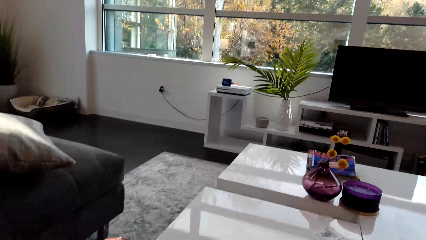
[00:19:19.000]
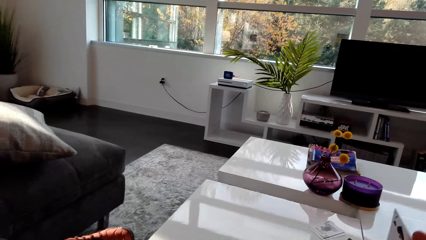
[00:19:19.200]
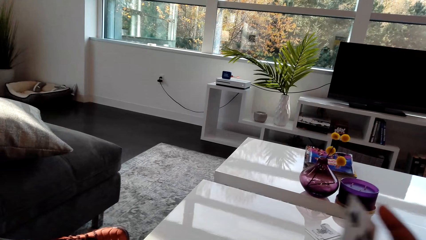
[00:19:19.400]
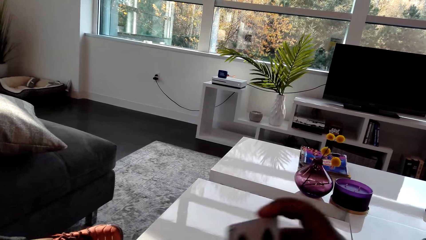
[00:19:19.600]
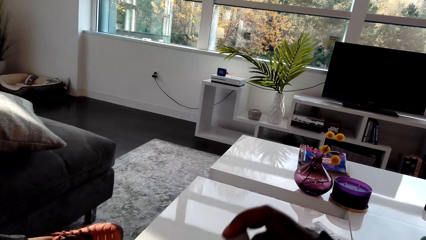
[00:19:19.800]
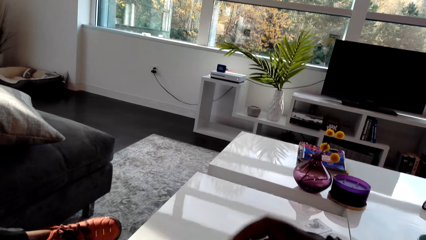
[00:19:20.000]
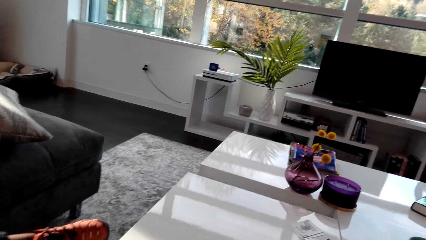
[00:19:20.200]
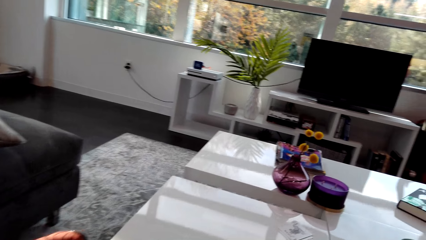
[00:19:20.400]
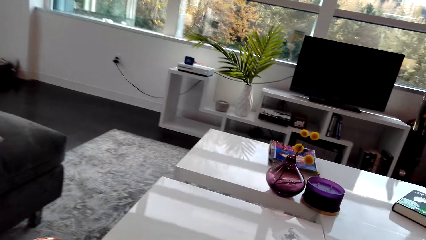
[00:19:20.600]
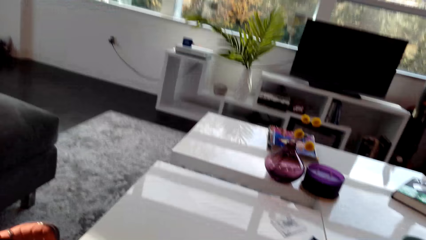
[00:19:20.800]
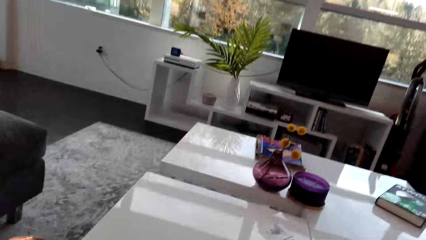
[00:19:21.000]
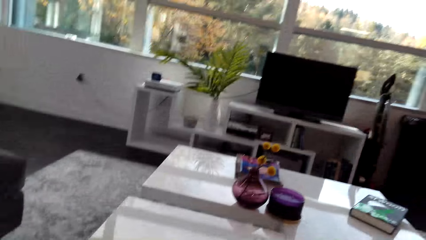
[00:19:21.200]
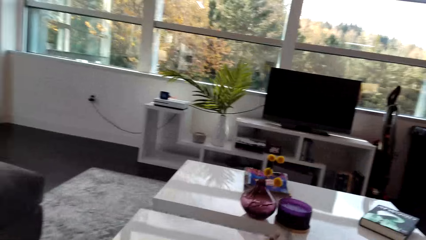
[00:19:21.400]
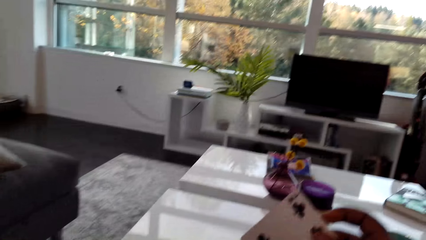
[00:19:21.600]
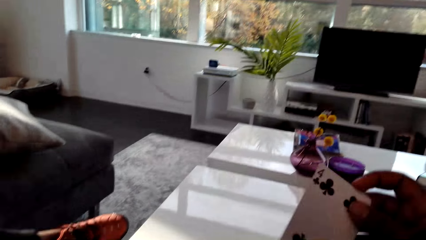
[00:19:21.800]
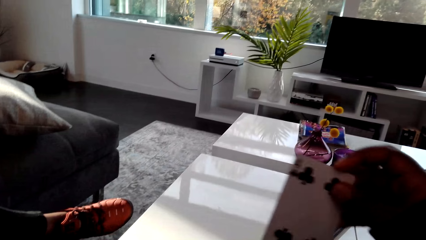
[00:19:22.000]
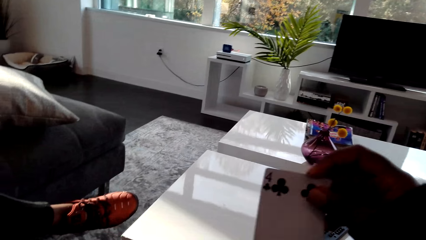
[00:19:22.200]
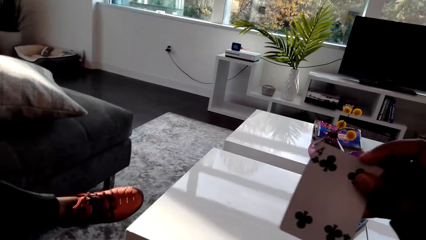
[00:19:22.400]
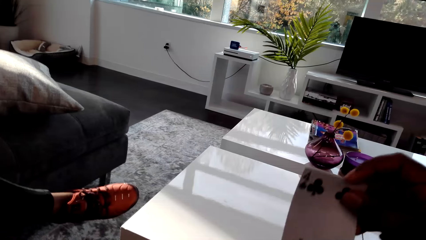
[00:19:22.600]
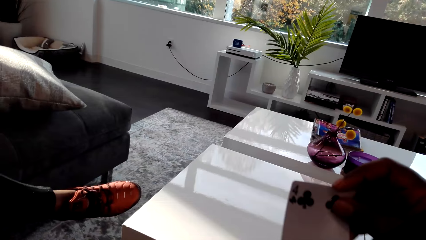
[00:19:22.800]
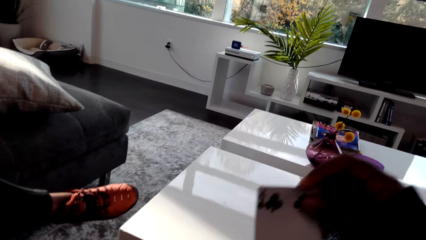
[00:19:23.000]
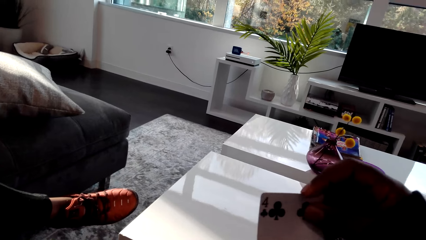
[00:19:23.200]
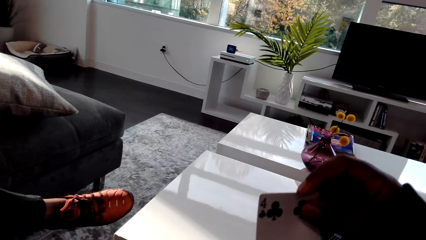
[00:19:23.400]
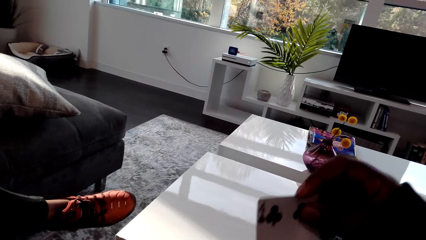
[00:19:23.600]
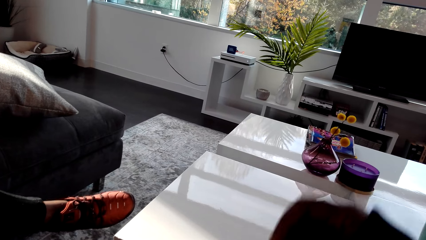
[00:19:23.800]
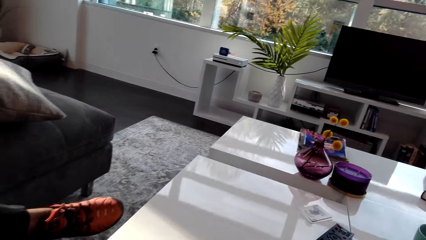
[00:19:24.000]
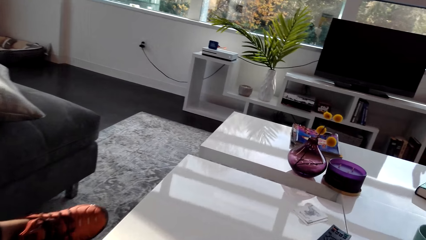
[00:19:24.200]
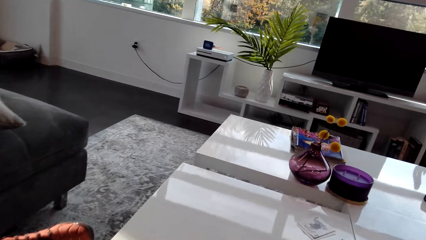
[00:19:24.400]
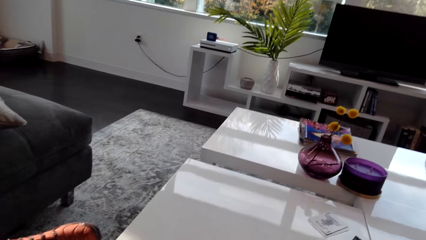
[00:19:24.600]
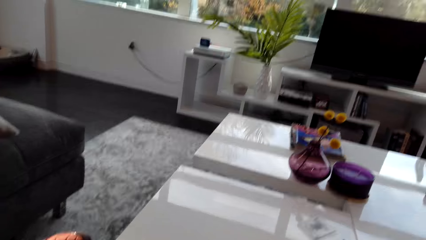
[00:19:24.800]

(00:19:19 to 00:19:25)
The camera wearer arranges cards.

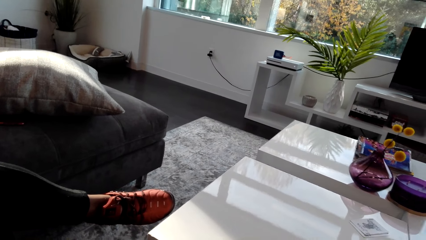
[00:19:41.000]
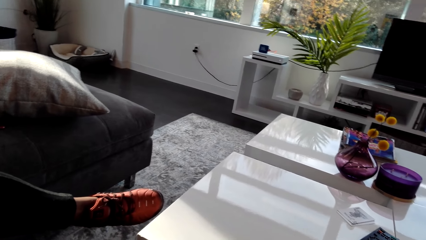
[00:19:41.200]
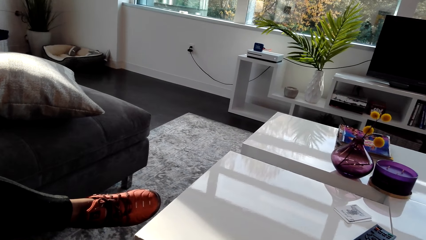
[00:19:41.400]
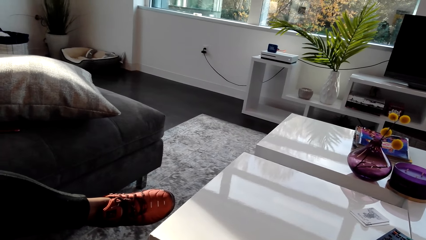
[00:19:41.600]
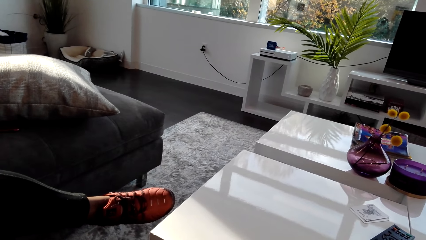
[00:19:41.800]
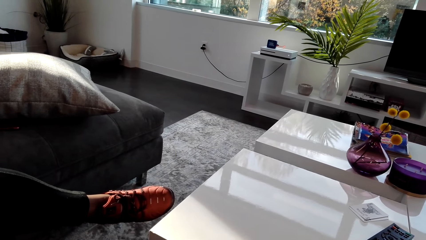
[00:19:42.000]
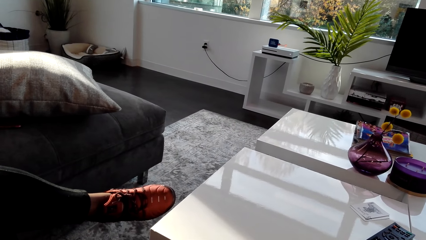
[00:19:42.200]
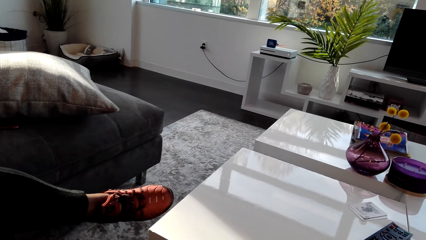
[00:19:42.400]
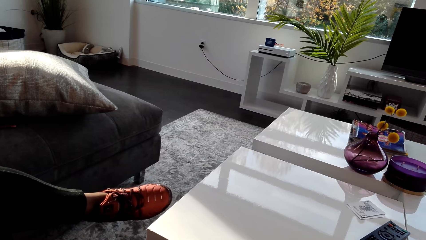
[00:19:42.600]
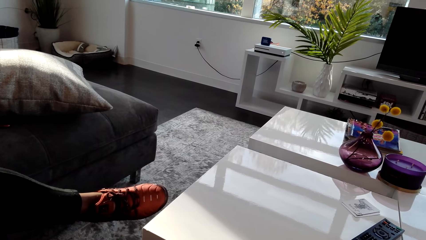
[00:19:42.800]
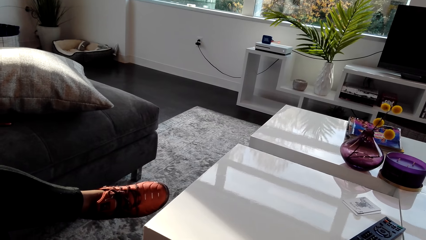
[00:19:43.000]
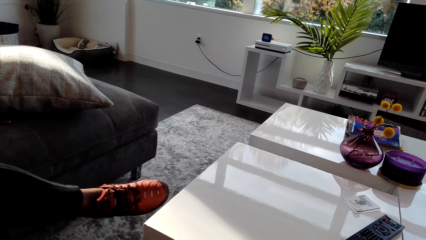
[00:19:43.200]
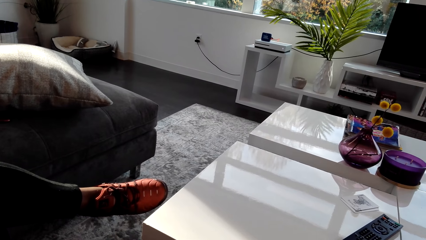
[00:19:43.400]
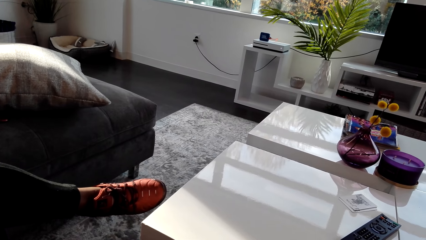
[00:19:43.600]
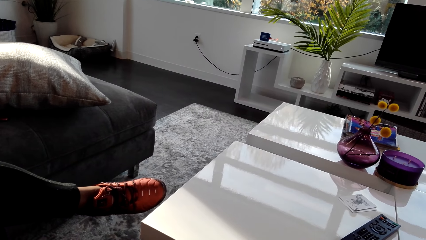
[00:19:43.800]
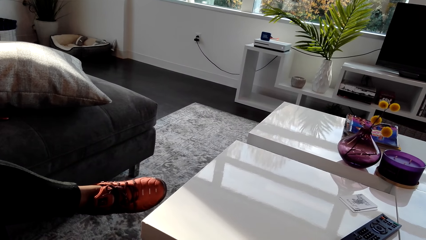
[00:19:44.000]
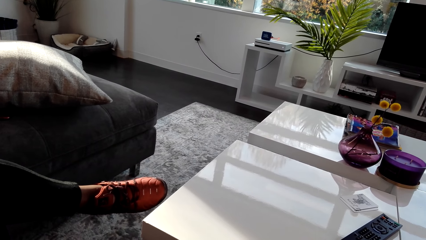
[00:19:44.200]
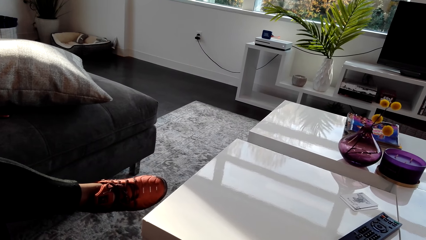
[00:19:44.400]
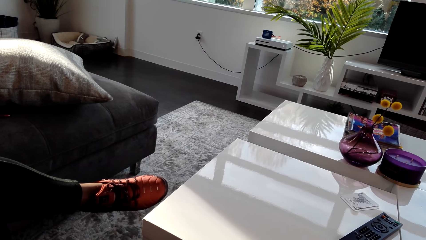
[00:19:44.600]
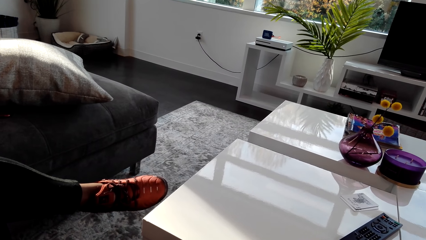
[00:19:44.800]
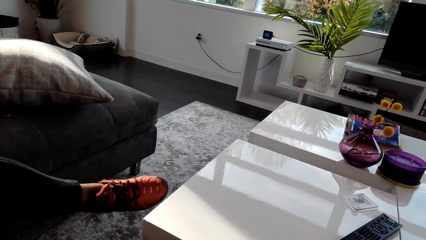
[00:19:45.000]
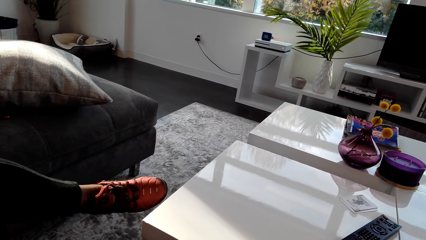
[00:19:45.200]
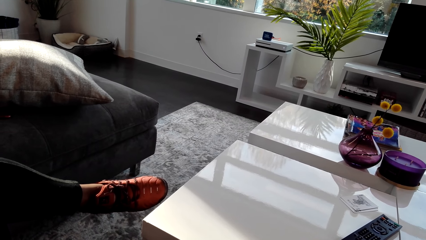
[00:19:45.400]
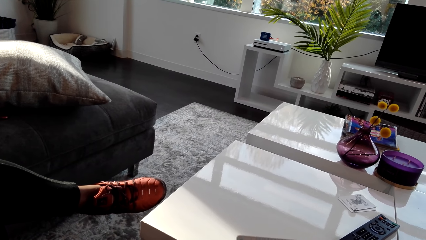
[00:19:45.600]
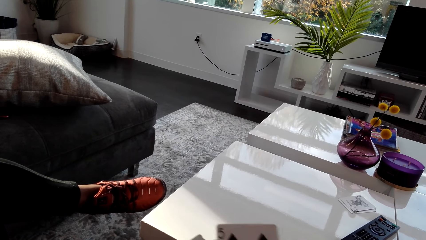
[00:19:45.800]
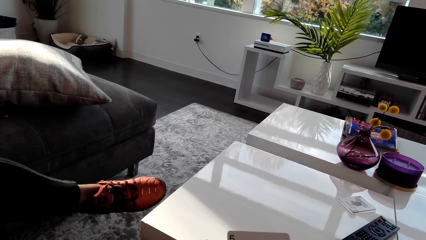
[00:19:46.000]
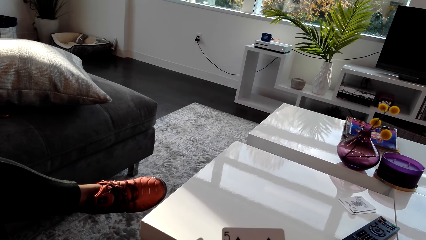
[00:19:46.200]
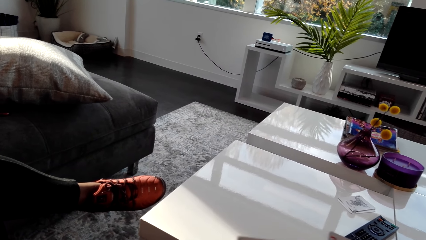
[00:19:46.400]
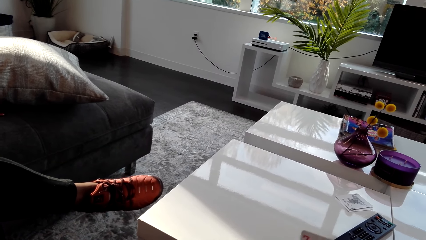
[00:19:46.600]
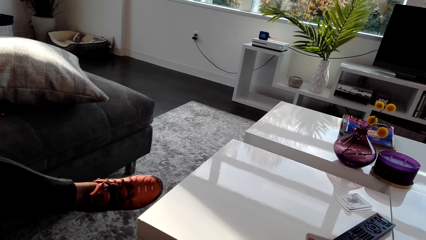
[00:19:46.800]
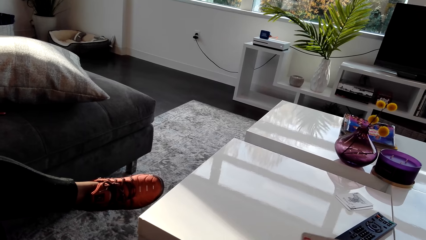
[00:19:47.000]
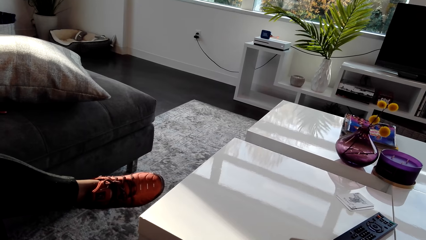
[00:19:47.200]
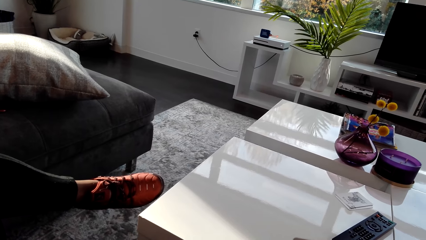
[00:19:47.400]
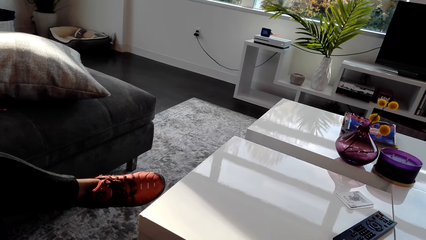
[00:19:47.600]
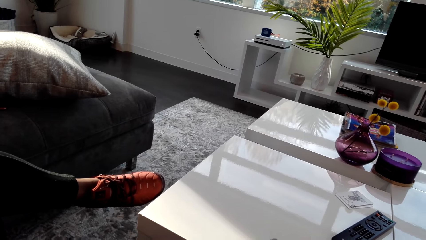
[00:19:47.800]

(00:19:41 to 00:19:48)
The camera wearer looks around.

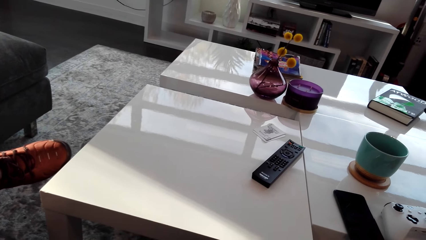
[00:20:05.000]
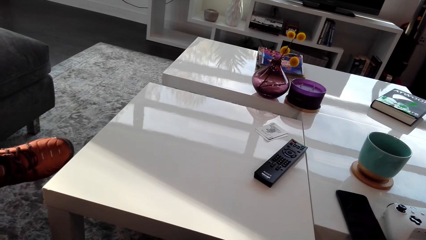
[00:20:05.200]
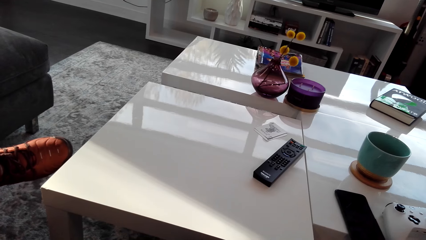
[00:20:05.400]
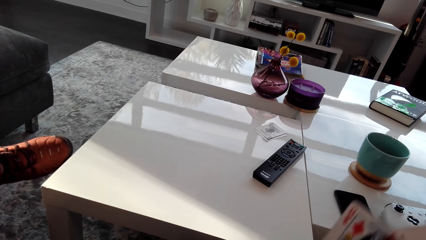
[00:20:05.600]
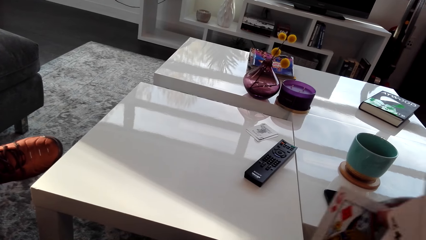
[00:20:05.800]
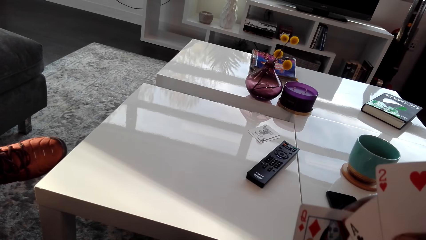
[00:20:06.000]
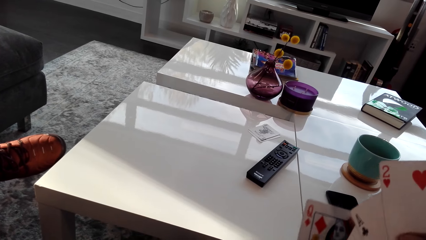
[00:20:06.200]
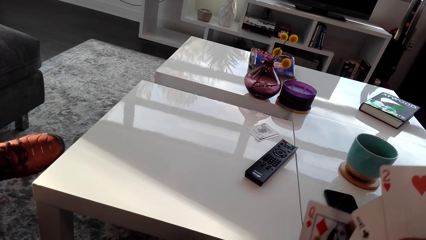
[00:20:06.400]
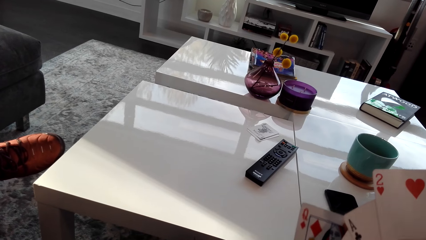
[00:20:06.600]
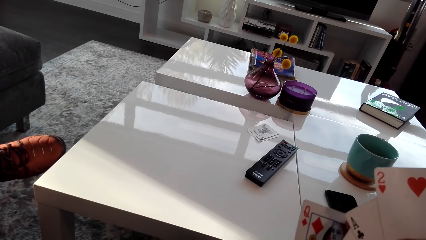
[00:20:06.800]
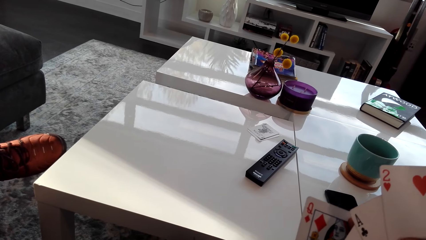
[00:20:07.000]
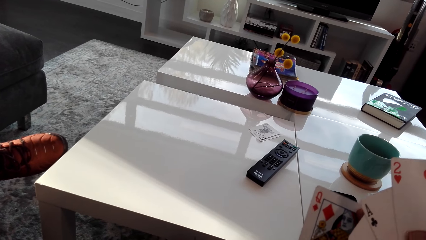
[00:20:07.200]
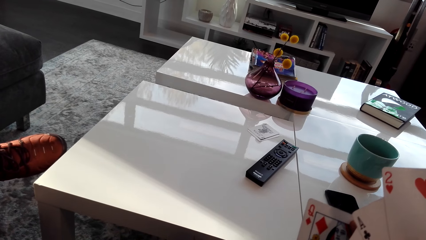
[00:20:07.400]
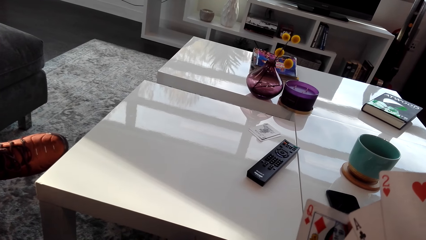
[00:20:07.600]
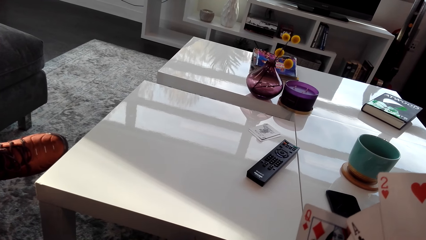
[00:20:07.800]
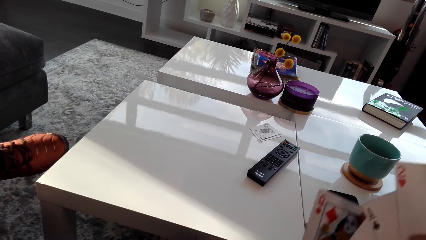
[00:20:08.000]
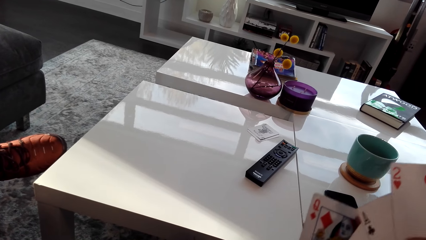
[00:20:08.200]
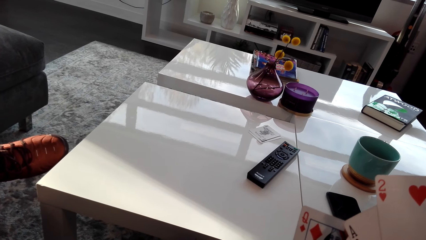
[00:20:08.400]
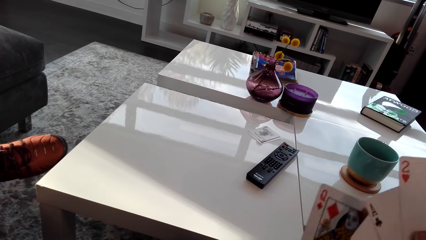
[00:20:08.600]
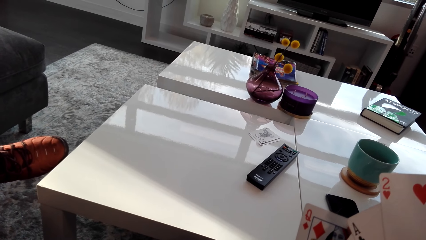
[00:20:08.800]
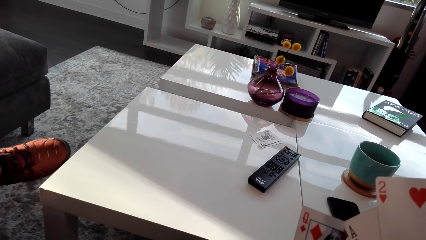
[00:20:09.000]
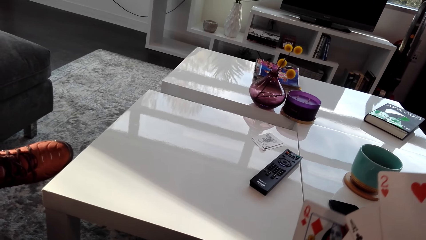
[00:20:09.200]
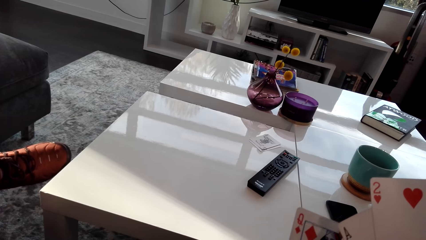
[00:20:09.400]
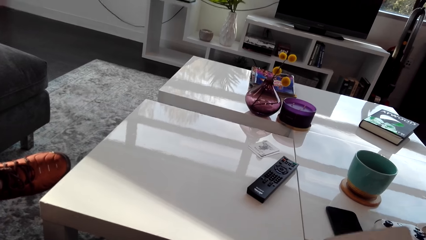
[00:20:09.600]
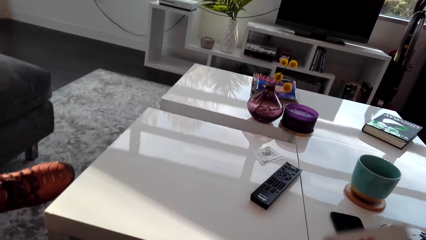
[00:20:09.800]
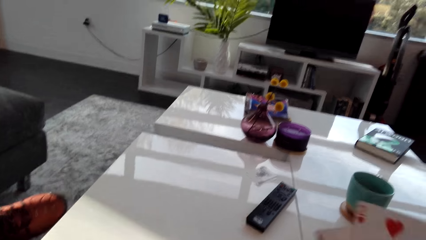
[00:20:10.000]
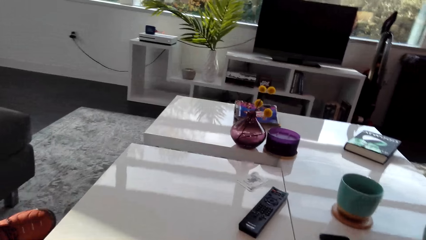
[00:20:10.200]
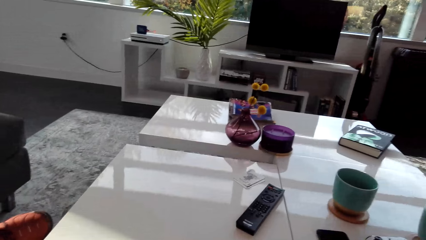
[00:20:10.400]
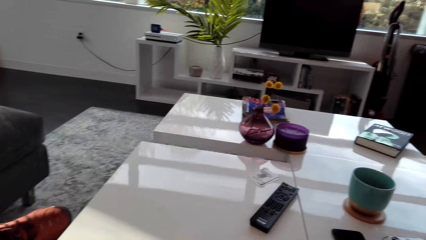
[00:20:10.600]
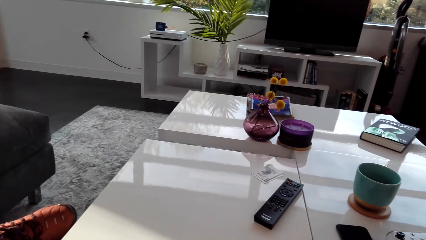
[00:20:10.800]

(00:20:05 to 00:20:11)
The camera wearer arranges cards.
